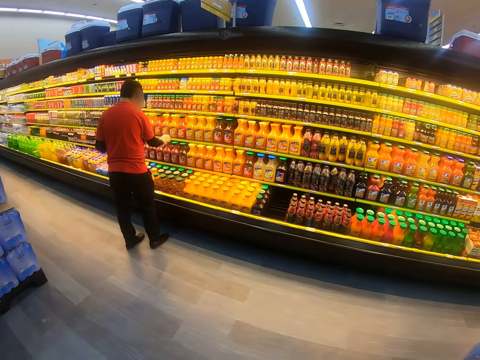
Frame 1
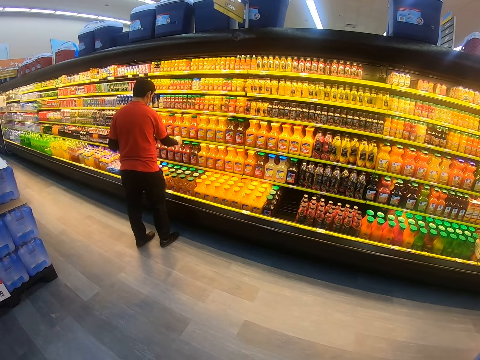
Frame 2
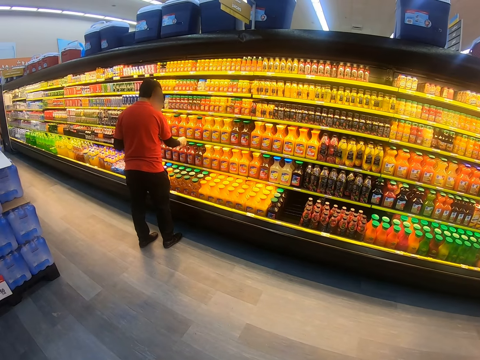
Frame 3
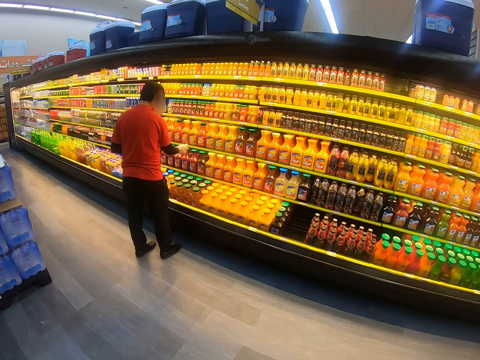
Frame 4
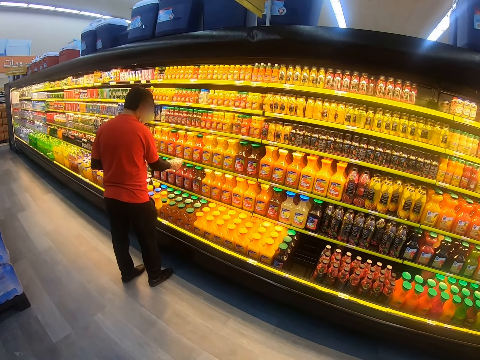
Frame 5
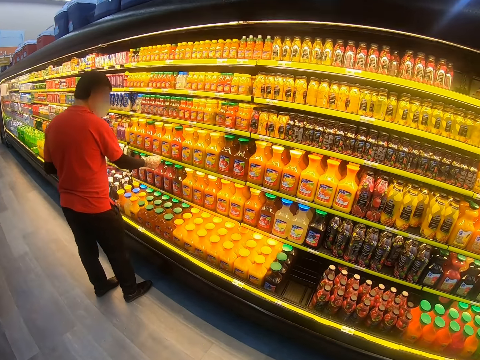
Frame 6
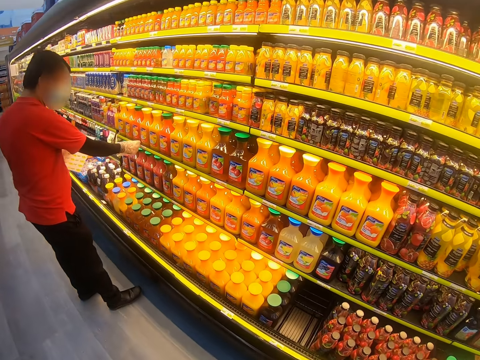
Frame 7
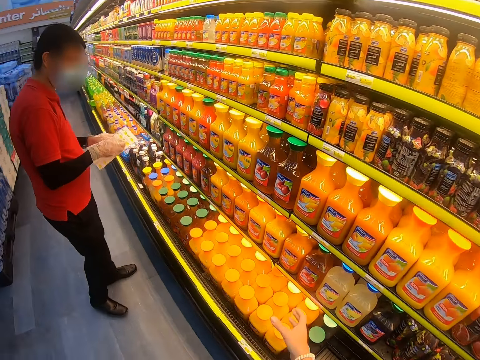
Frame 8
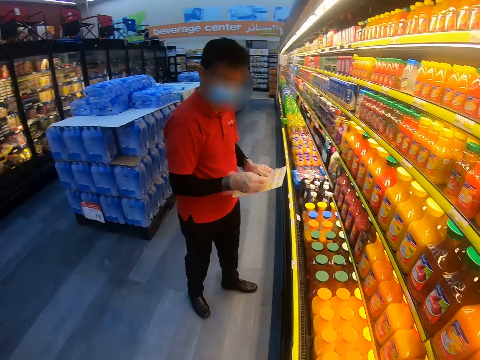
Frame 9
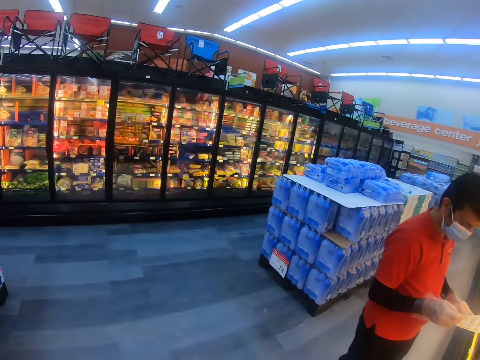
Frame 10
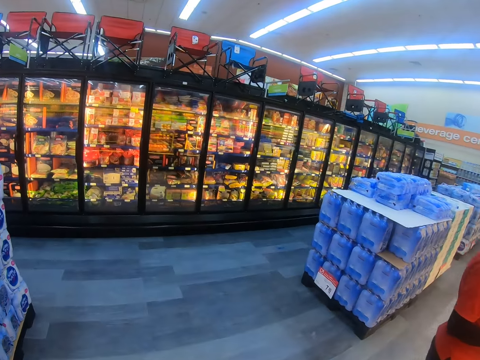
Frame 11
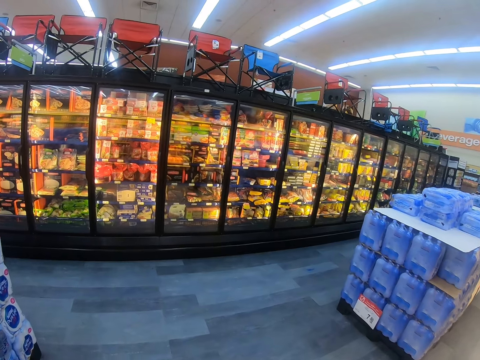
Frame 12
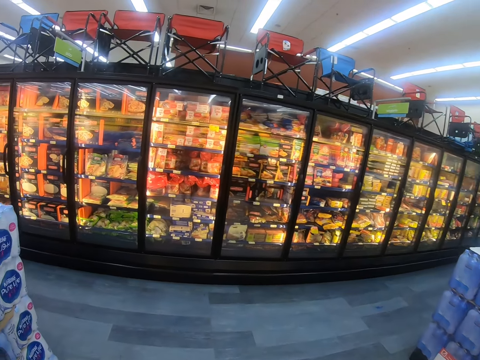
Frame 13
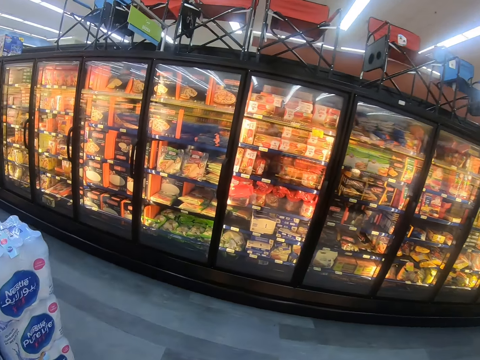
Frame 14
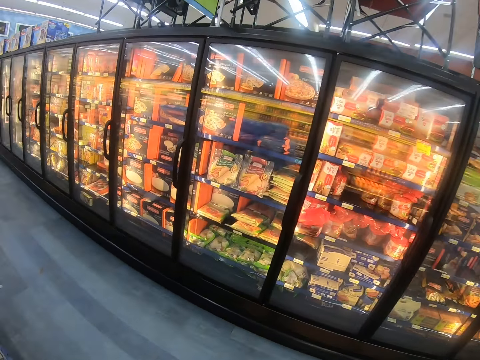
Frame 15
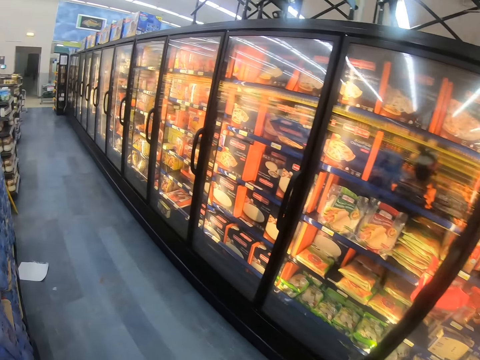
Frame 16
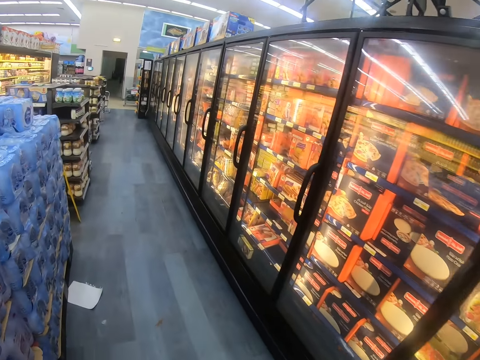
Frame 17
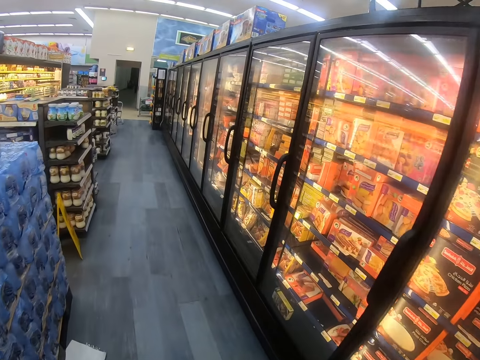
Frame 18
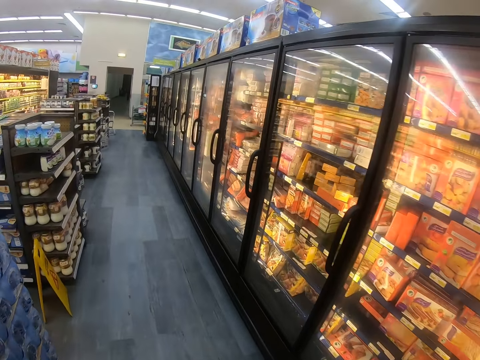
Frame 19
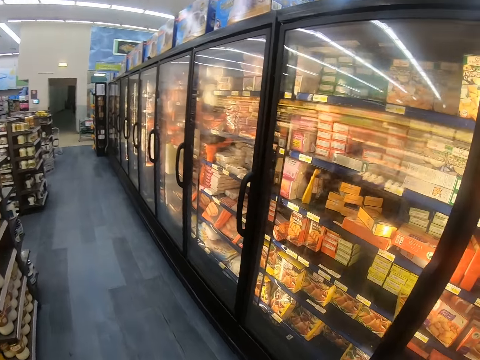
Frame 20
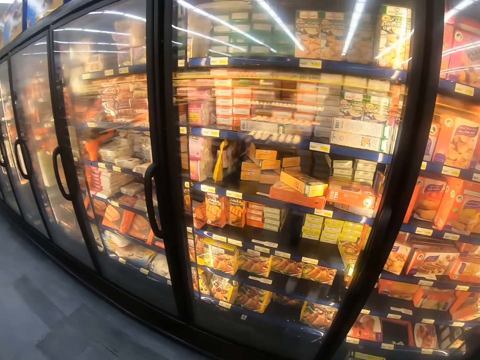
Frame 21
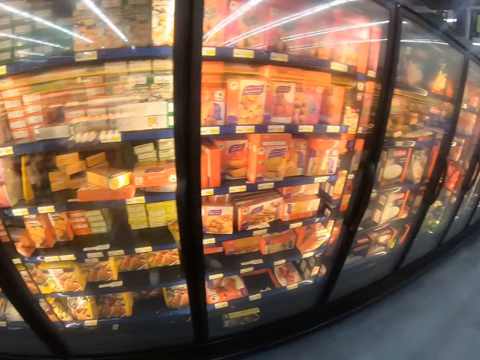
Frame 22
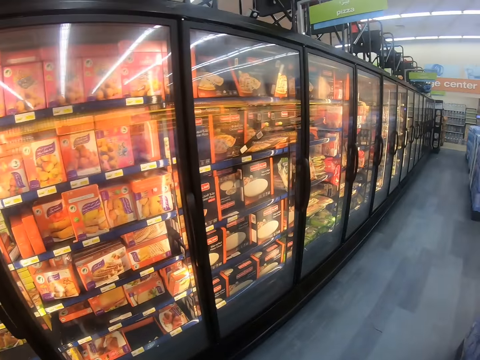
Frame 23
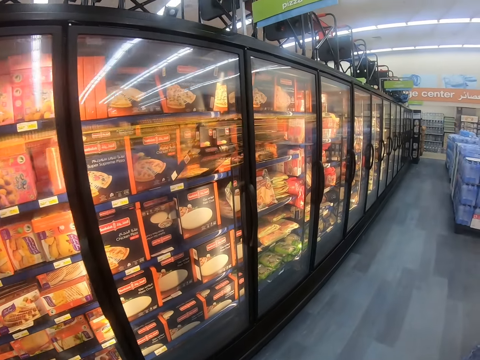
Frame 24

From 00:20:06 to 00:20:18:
The camera wearer steps forward. A man touches the shelf. The camera wearer looks around the supermarket shelf. They pick up juice from the supermarket shelf and walk around the supermarket.

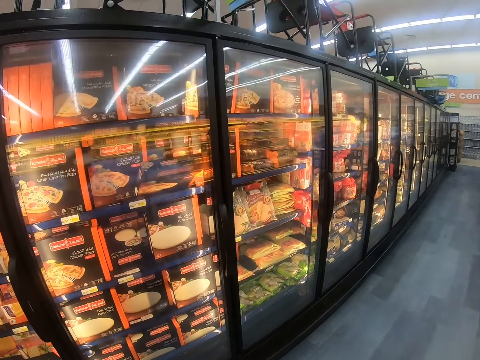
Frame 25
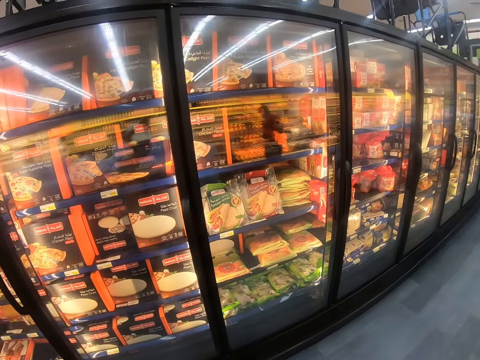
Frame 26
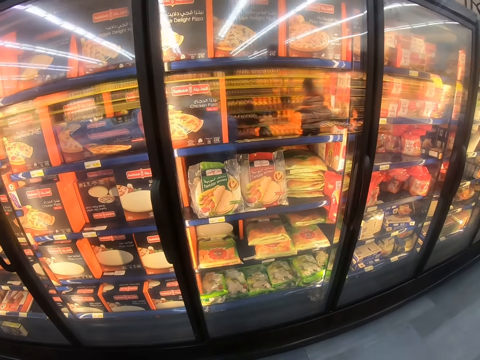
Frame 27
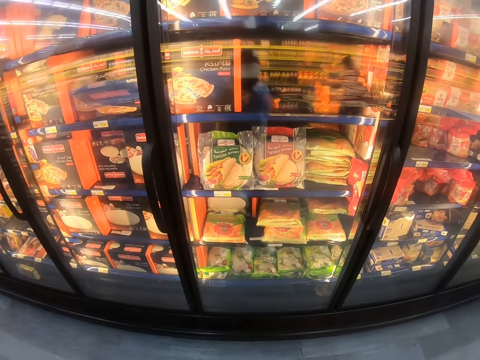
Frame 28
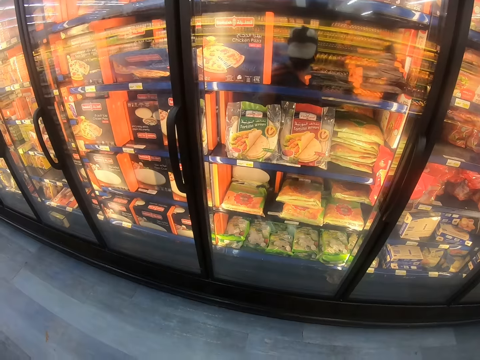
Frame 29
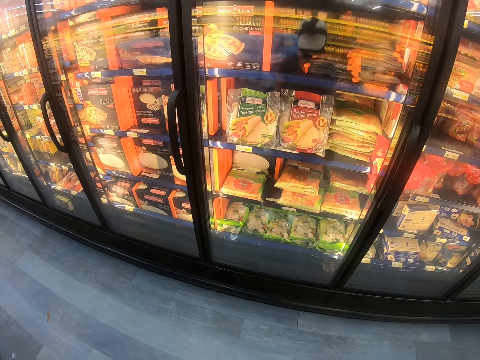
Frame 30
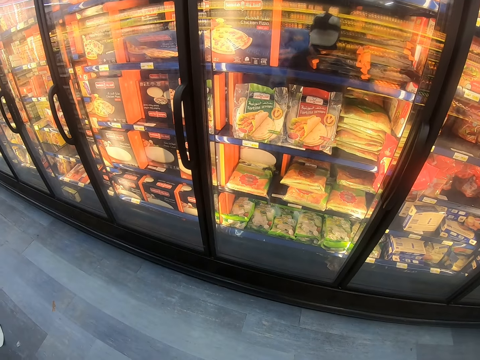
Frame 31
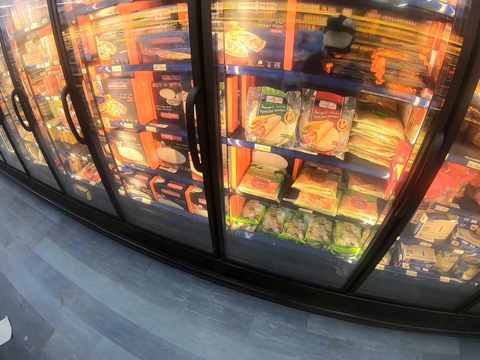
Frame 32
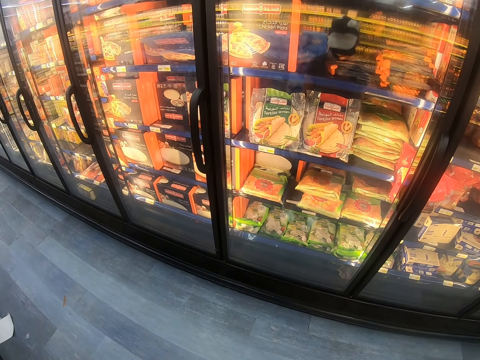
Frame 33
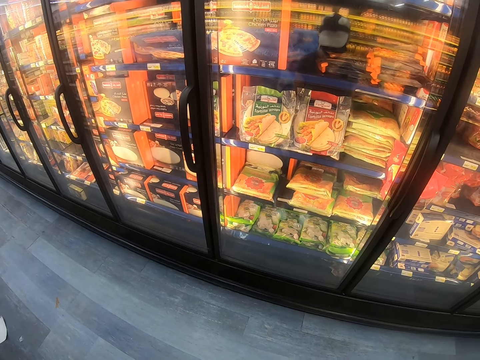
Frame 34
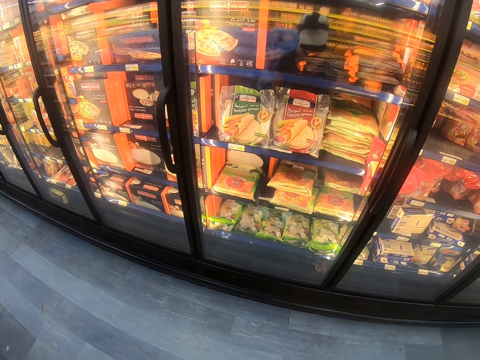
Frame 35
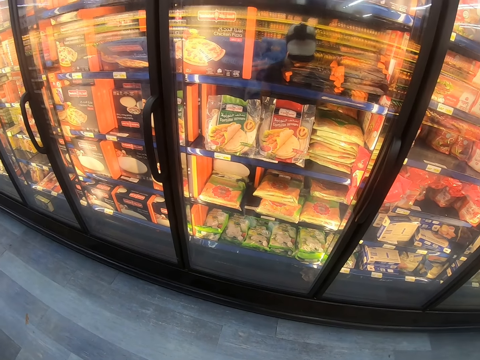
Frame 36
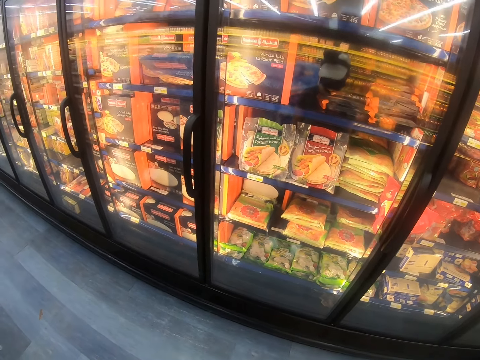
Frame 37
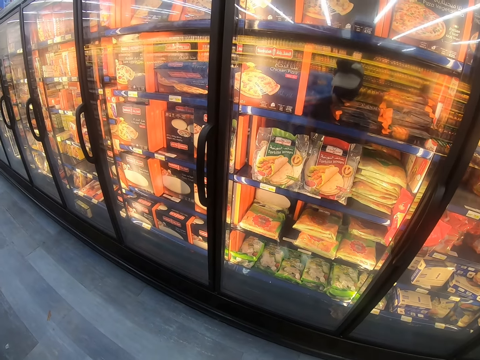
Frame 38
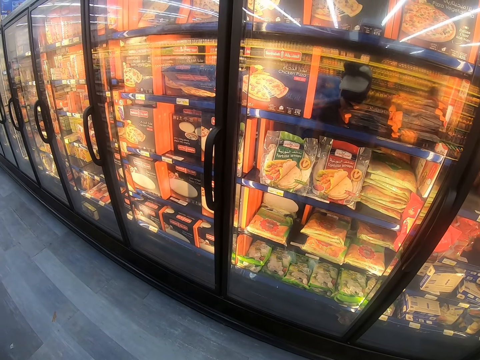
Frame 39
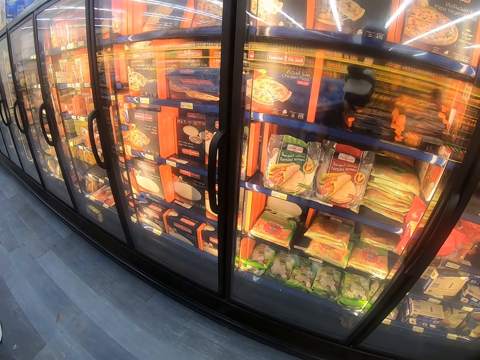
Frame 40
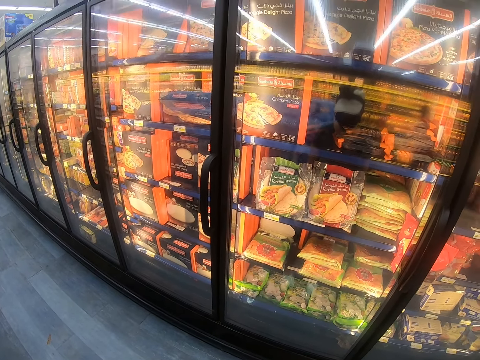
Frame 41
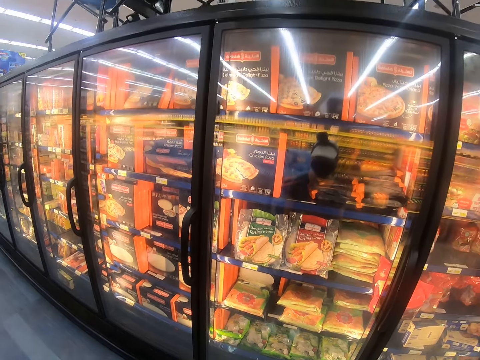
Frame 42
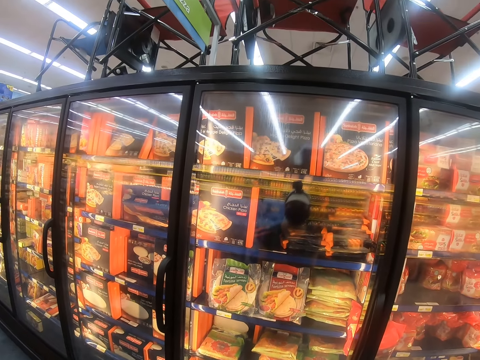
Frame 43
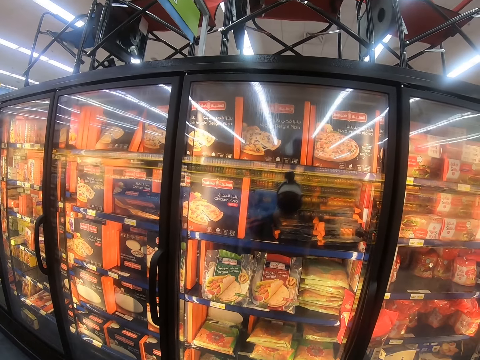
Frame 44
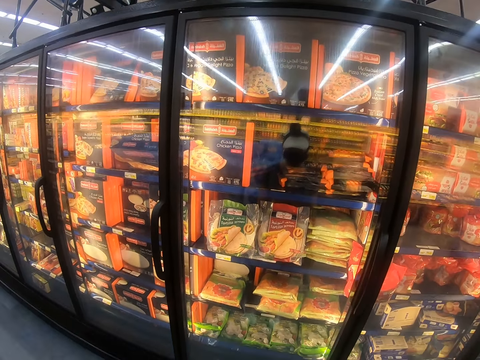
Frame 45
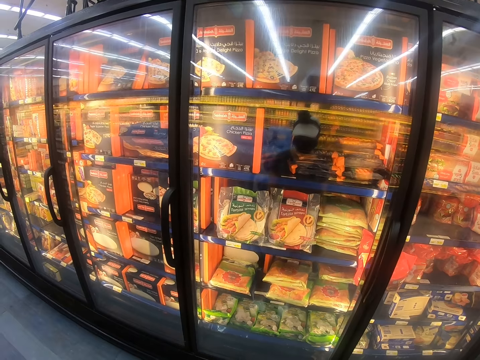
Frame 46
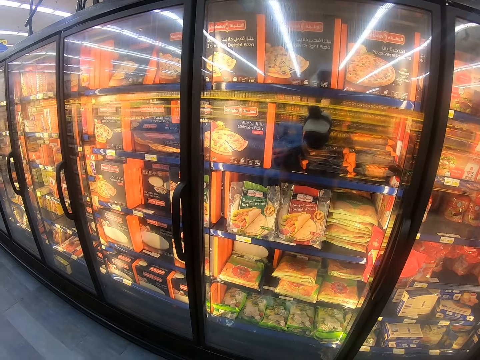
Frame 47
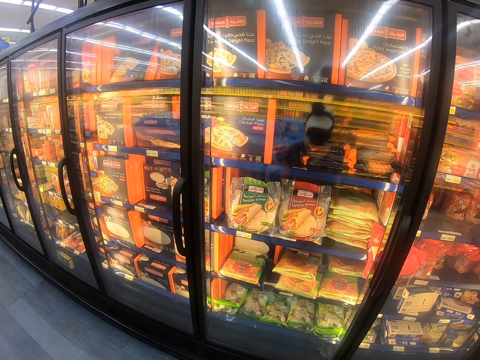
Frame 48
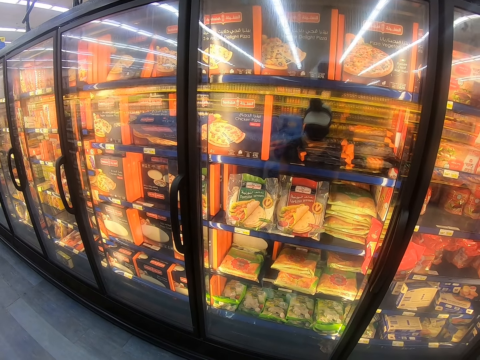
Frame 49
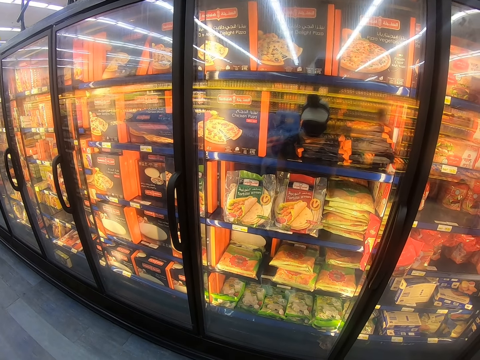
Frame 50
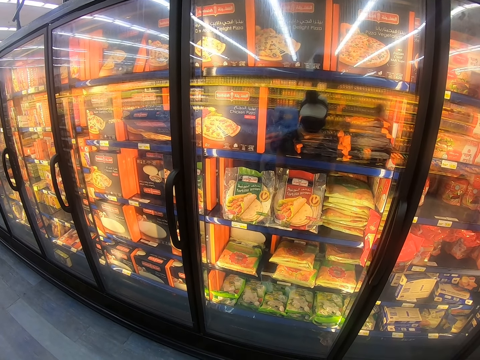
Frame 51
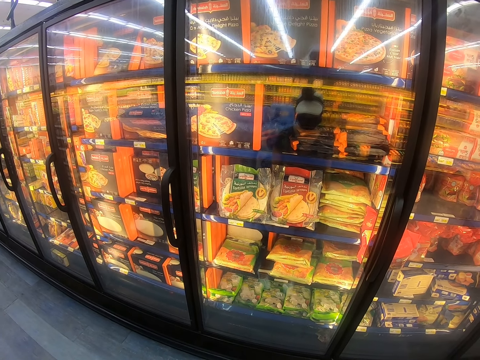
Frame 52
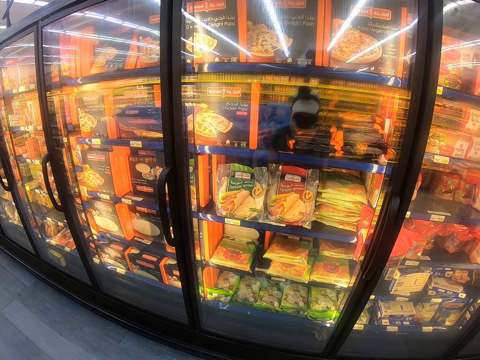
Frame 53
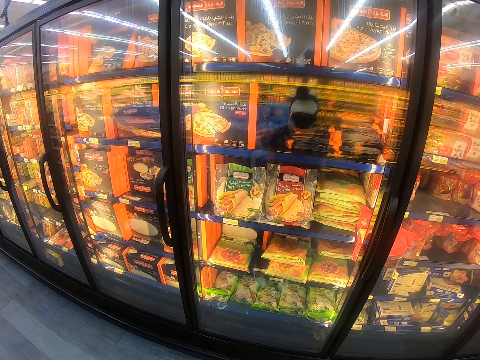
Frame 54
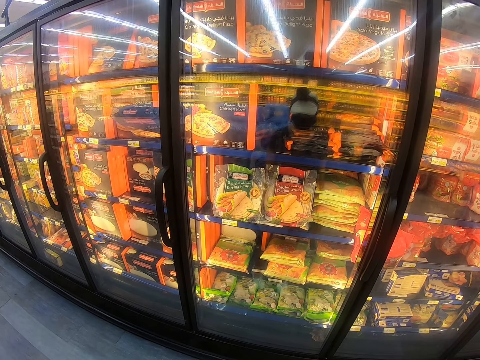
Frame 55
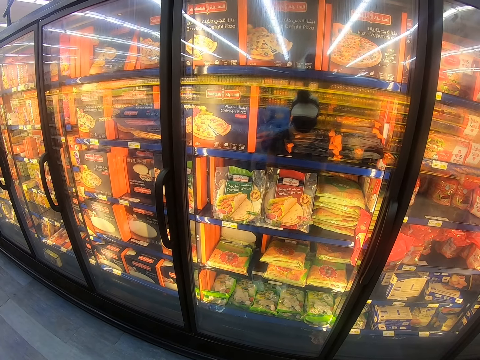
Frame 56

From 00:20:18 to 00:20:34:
The camera wearer stops and looks inside the supermarket fridge.
